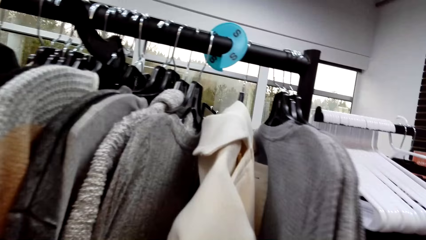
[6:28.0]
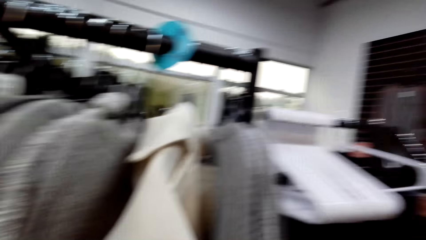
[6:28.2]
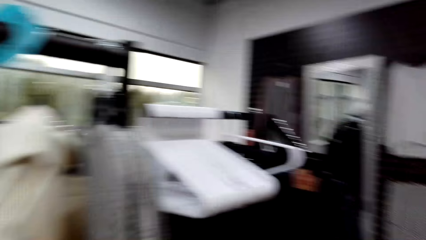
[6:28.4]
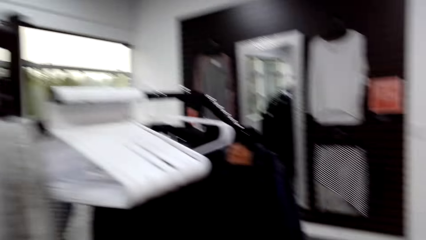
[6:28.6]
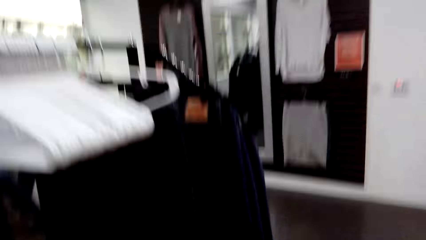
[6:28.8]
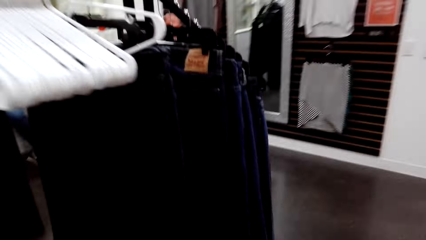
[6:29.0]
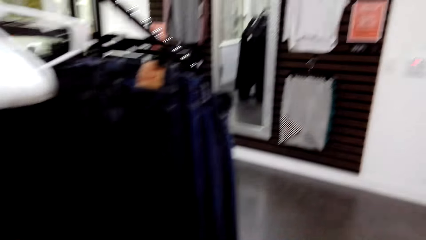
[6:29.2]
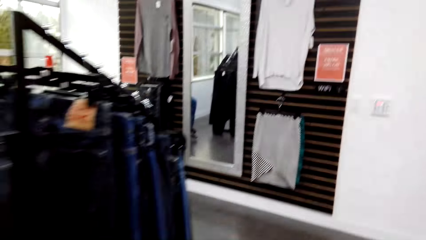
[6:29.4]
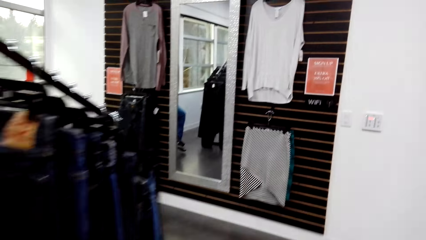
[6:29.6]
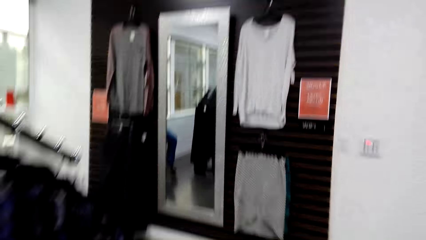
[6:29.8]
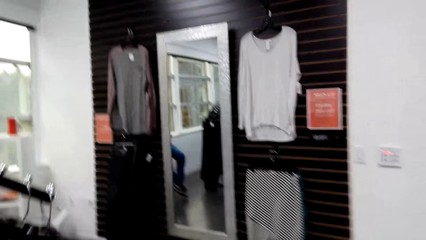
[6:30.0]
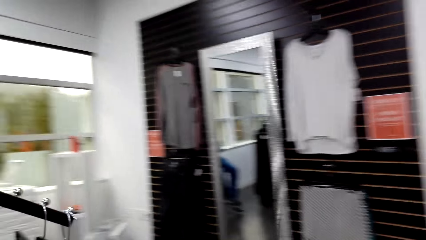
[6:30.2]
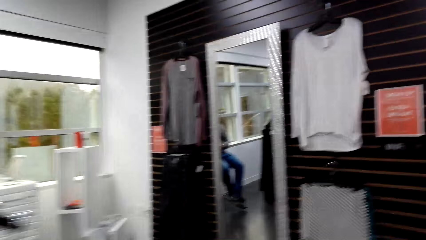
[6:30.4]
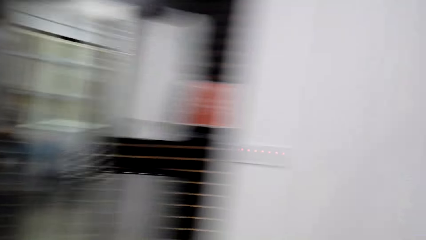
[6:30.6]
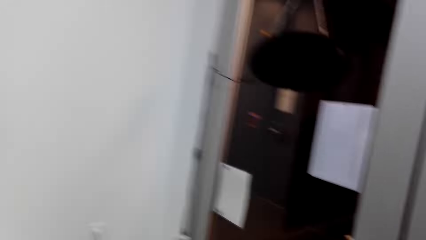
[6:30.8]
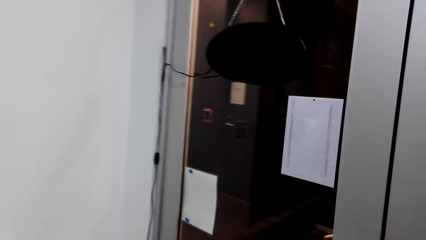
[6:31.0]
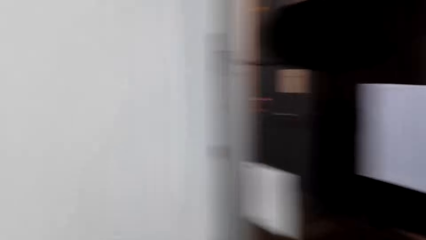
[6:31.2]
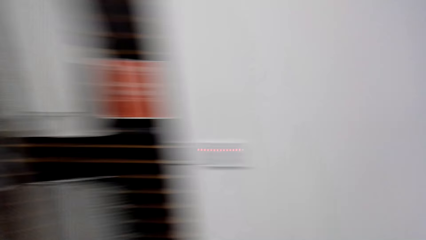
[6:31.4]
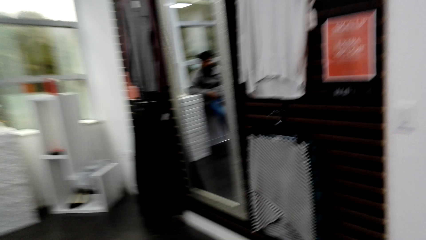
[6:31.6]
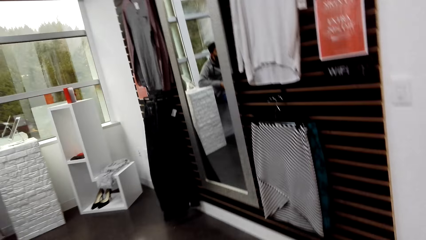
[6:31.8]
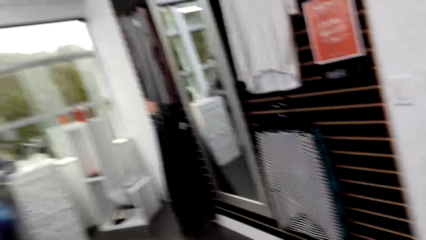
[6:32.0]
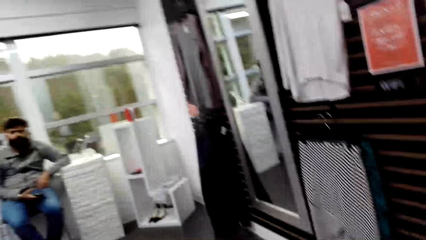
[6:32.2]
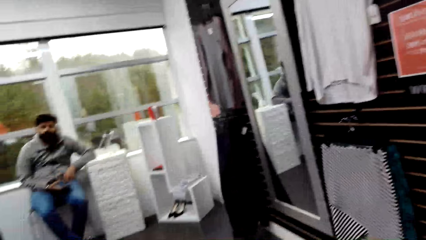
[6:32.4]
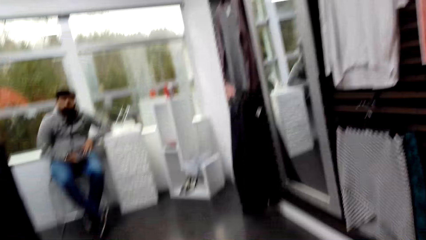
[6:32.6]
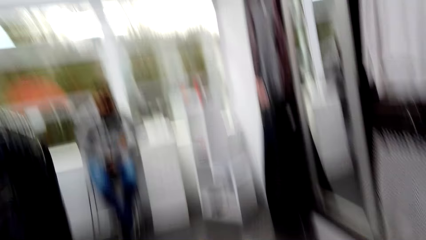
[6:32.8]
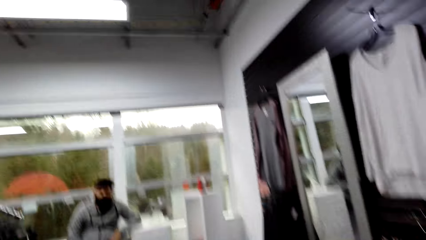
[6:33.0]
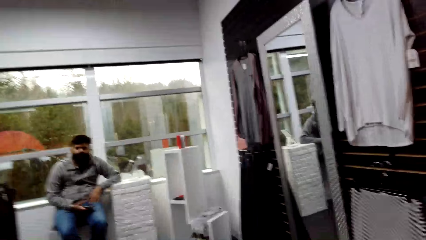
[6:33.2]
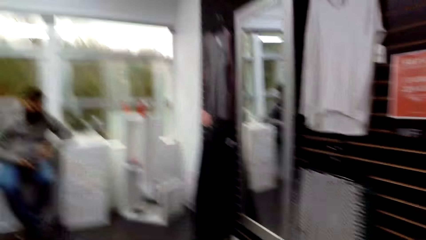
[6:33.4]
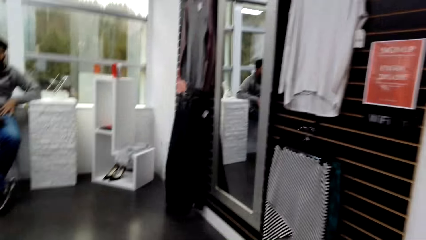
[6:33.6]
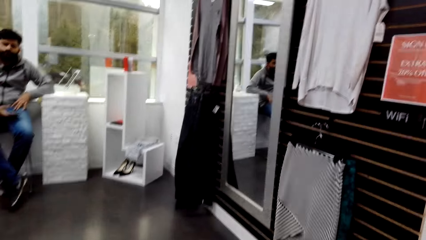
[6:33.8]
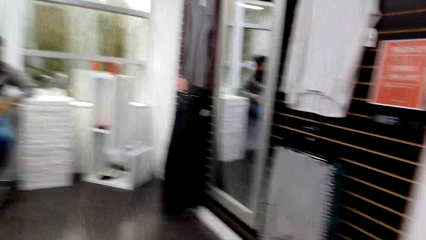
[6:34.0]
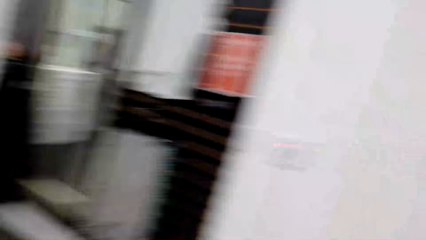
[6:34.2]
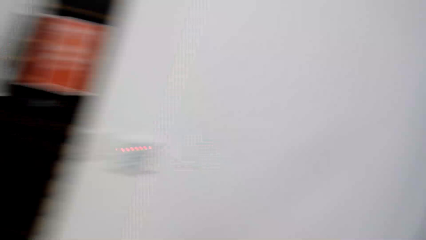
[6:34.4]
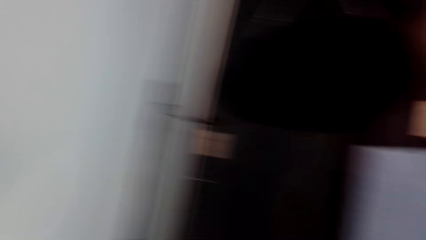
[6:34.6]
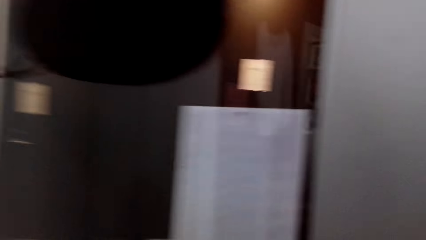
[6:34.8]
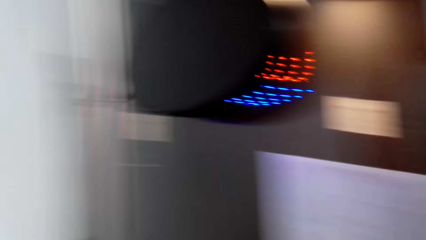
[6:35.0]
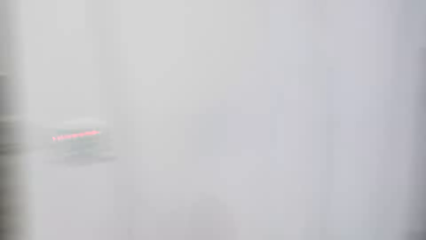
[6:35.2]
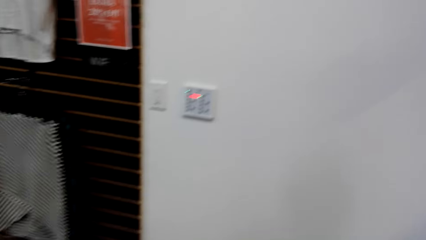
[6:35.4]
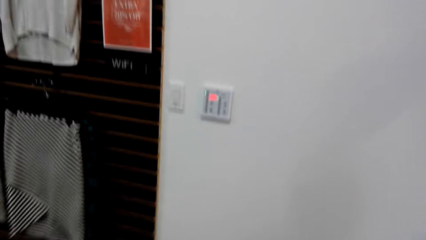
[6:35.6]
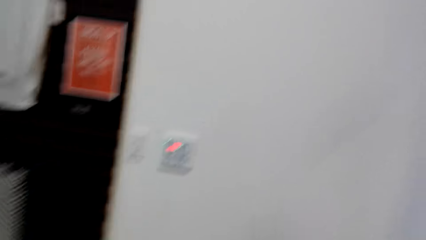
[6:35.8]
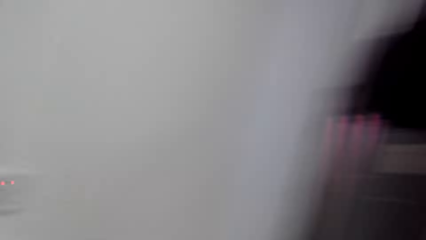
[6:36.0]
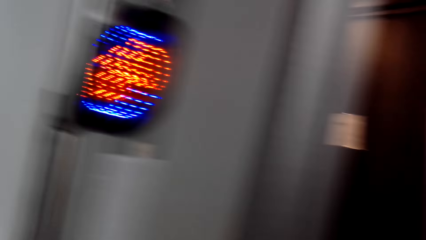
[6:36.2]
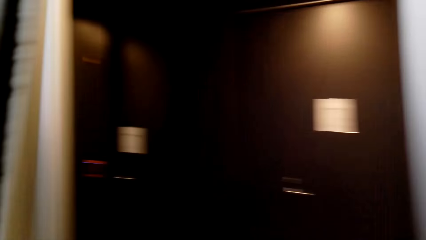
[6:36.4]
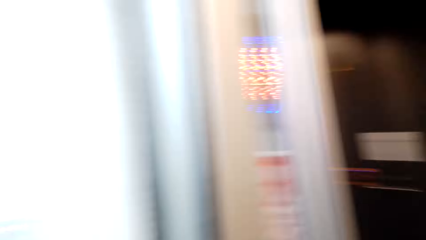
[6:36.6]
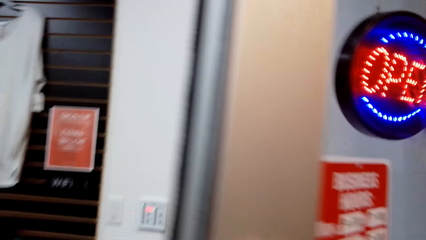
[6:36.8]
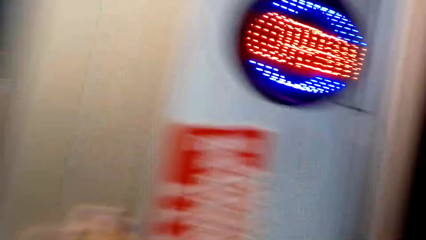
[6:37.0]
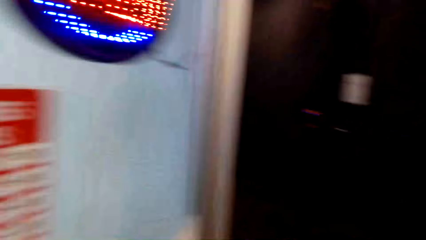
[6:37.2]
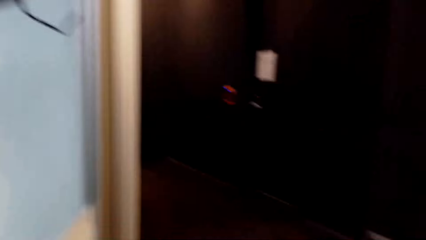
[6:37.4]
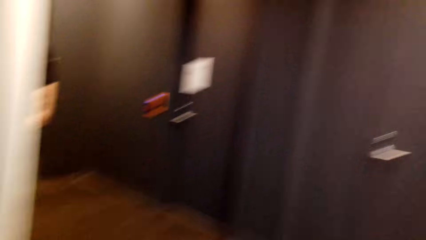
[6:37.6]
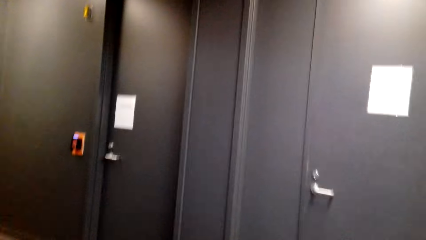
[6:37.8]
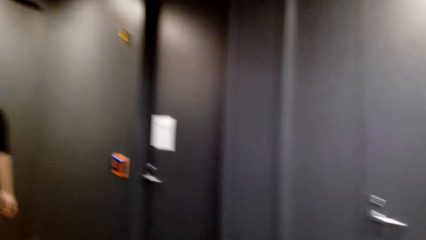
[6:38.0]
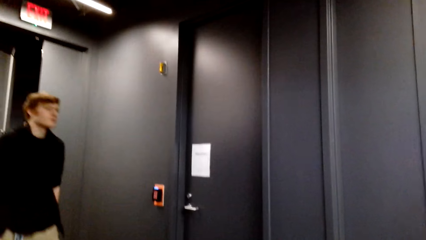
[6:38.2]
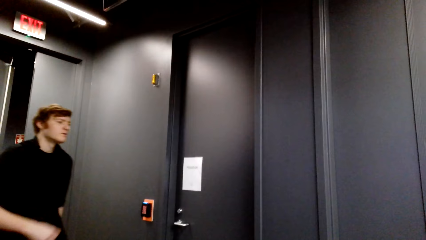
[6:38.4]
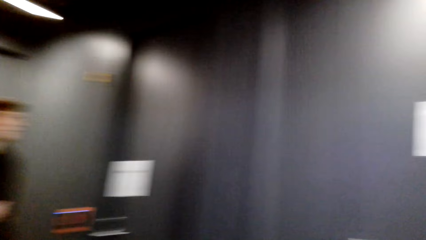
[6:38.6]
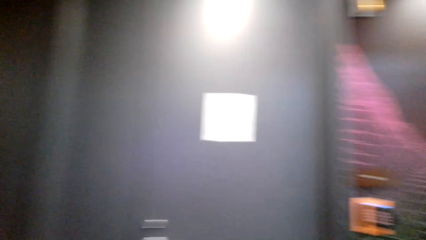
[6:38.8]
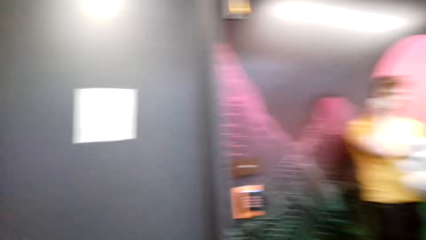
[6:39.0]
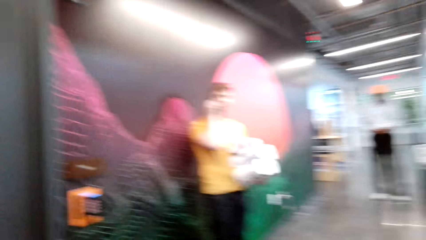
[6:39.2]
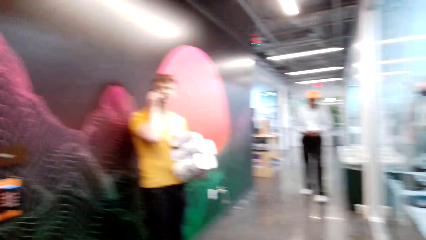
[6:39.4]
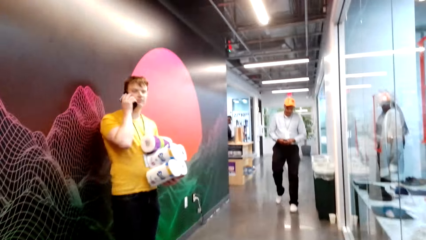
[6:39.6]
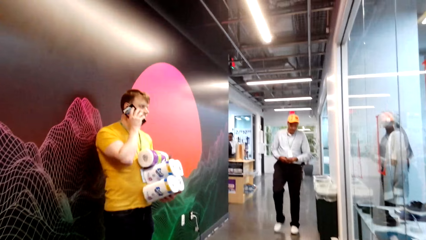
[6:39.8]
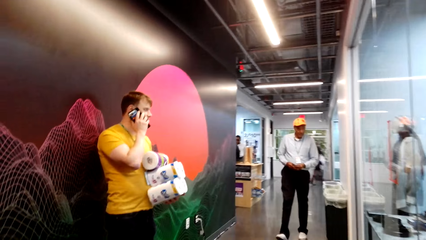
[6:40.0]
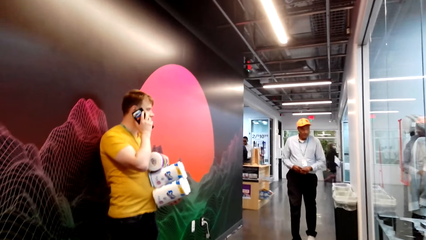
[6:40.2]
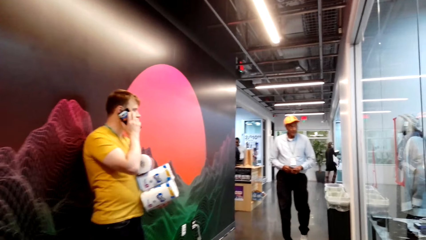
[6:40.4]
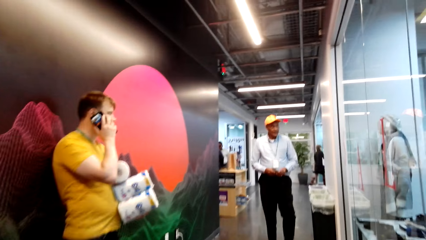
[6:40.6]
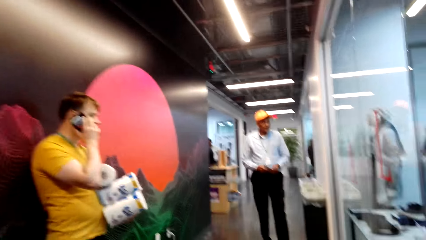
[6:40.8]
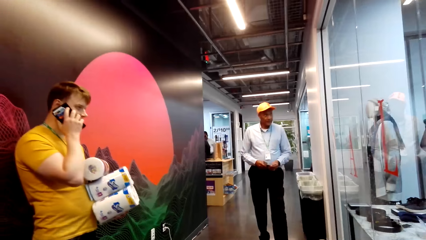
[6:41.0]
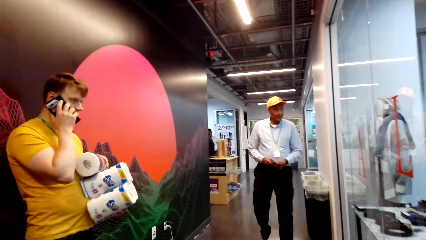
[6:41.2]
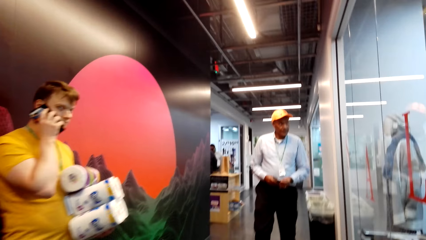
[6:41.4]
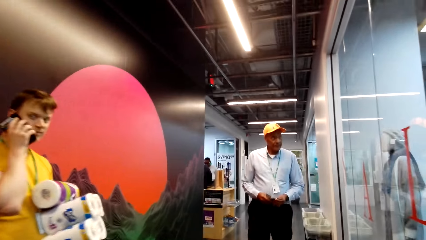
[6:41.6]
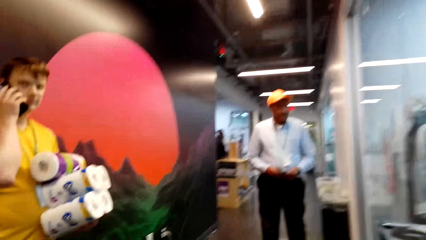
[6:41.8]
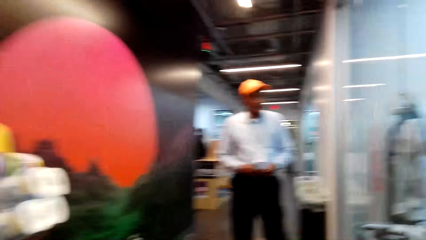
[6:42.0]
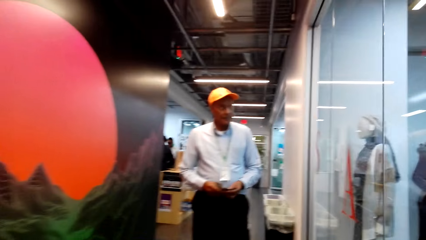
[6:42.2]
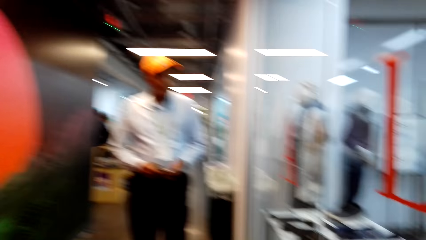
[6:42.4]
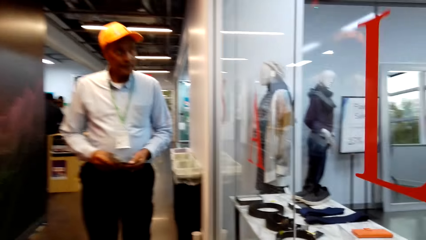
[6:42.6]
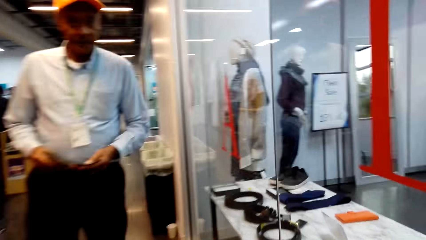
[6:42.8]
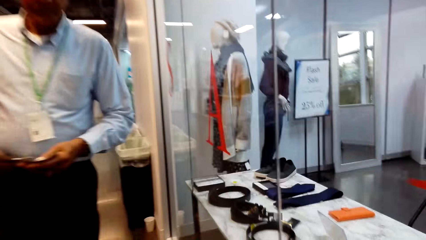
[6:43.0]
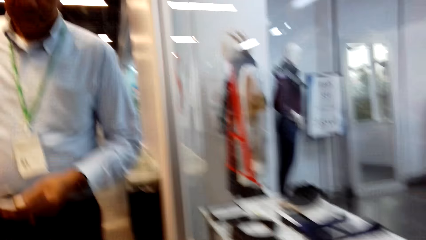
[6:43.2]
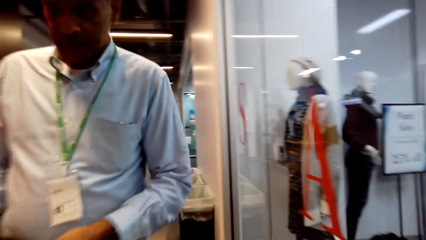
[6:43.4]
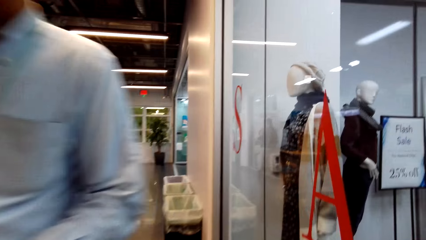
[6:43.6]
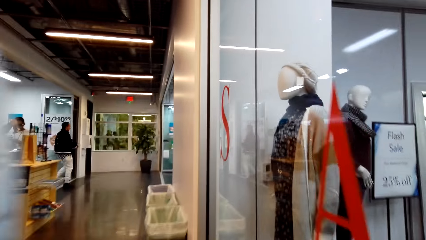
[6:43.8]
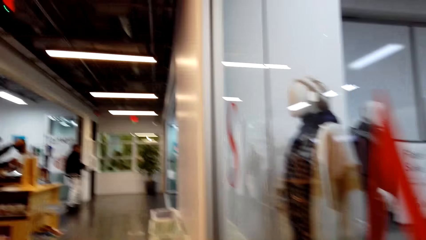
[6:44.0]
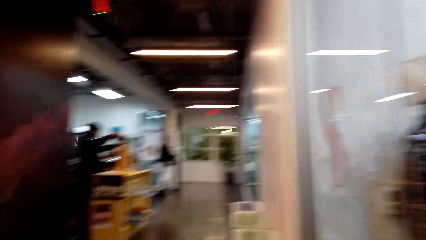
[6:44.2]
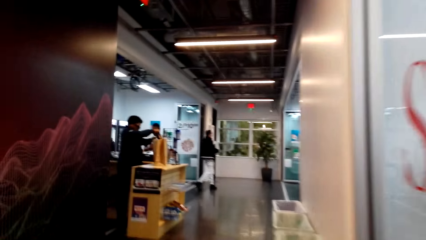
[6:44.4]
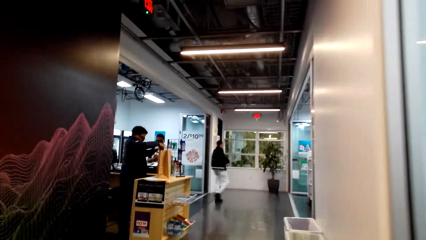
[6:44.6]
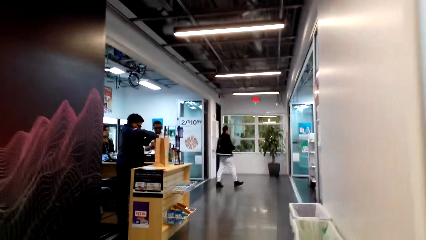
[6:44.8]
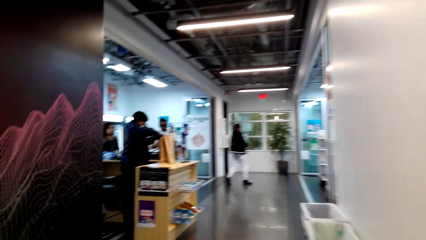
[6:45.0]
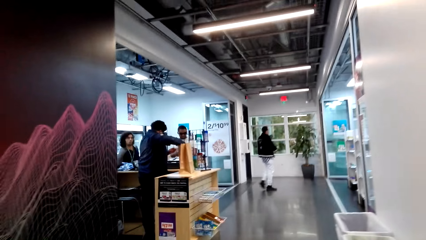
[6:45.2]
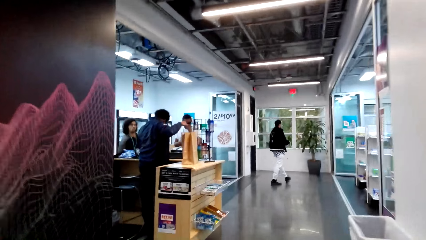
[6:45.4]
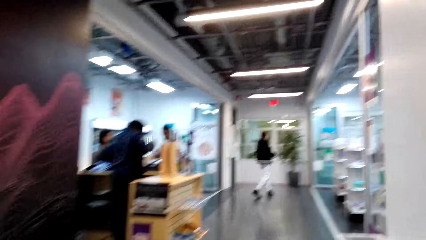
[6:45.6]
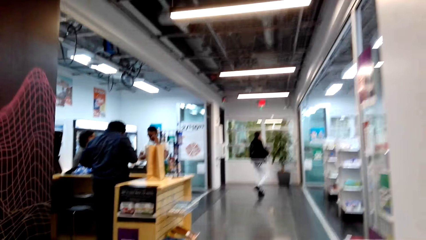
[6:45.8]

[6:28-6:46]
The camera wearer looks around. They open the clothes store door. They walk out of the clothes store. They walk to the supermarket. They walk in the corridor.
